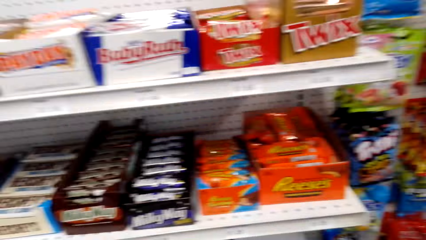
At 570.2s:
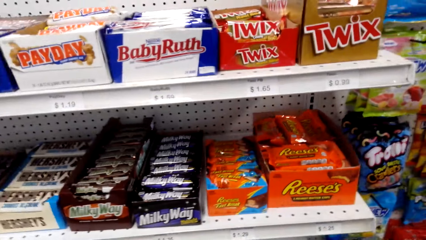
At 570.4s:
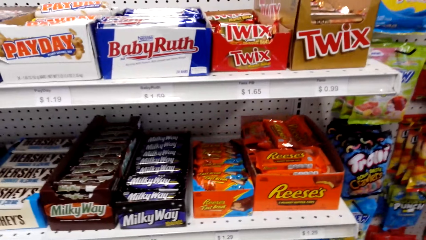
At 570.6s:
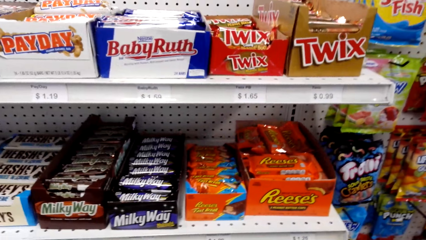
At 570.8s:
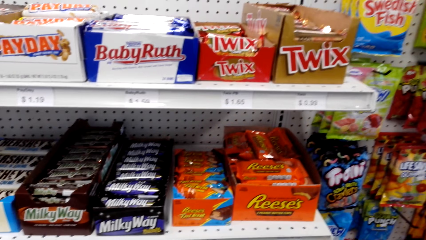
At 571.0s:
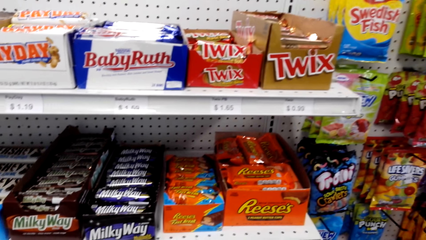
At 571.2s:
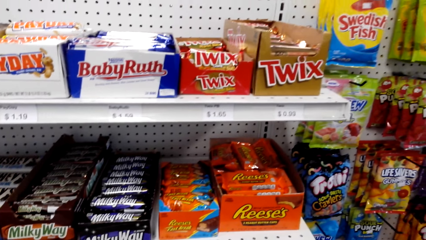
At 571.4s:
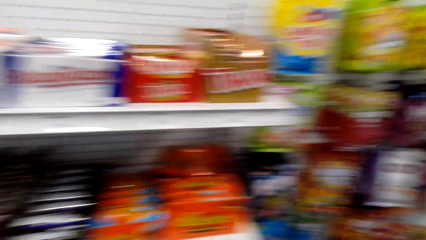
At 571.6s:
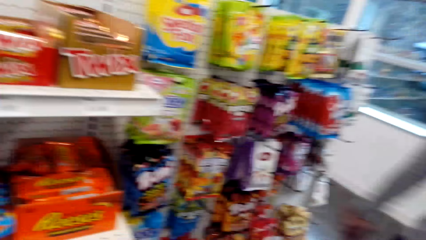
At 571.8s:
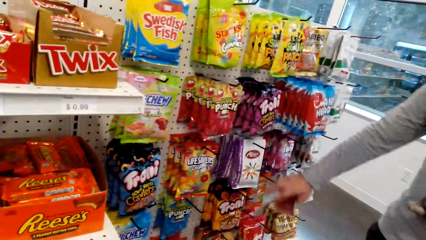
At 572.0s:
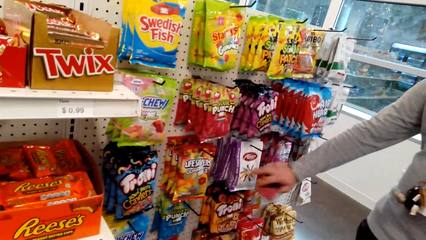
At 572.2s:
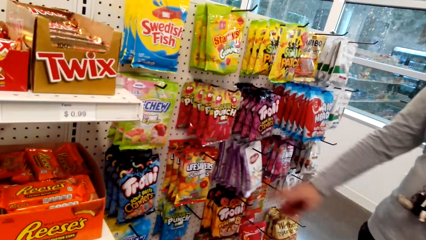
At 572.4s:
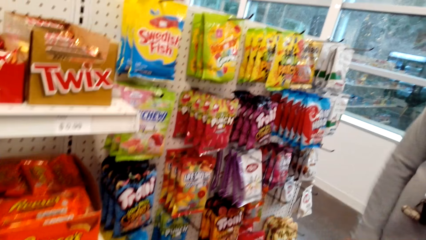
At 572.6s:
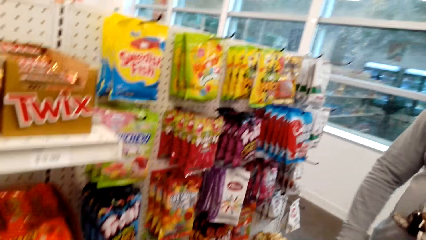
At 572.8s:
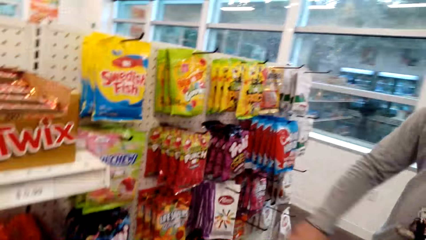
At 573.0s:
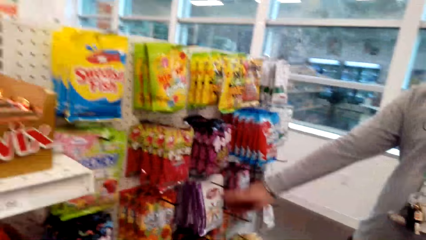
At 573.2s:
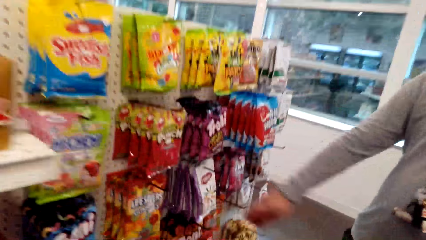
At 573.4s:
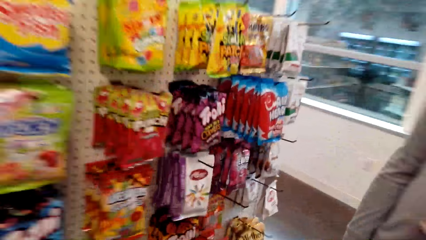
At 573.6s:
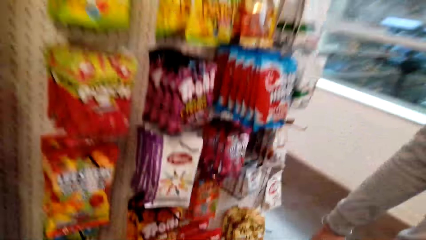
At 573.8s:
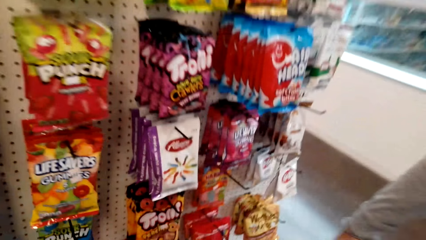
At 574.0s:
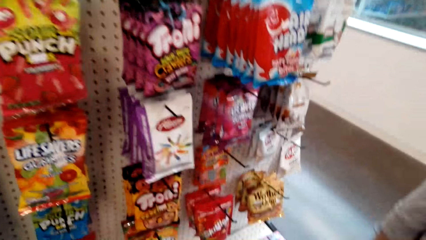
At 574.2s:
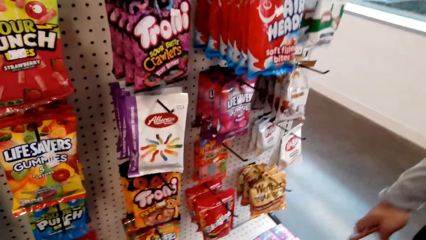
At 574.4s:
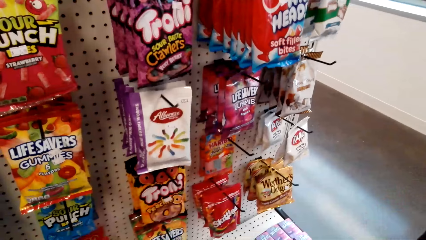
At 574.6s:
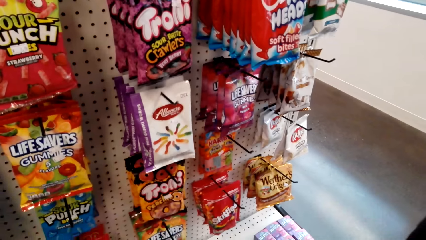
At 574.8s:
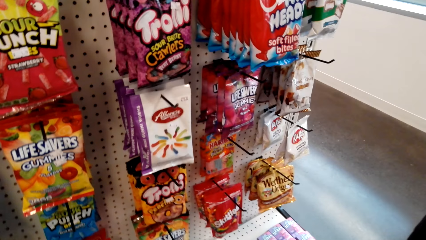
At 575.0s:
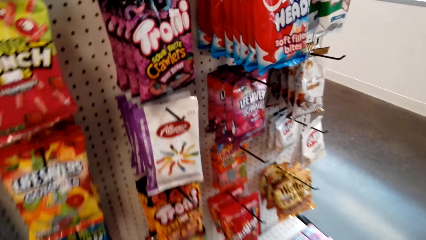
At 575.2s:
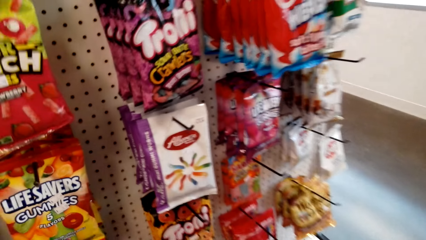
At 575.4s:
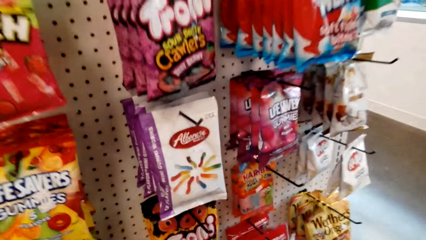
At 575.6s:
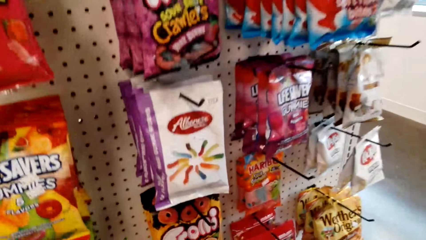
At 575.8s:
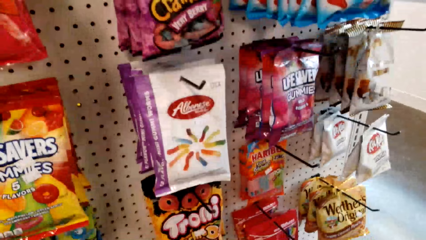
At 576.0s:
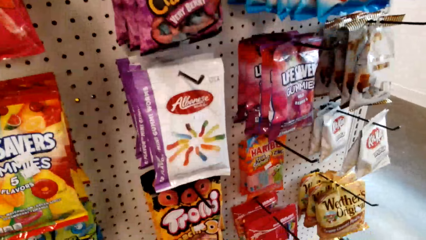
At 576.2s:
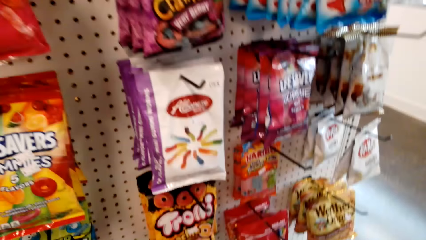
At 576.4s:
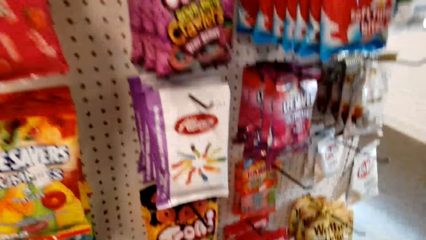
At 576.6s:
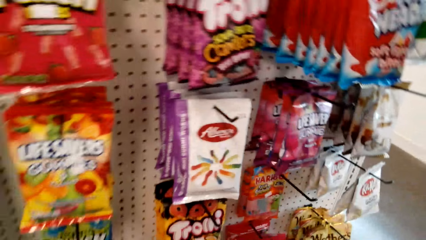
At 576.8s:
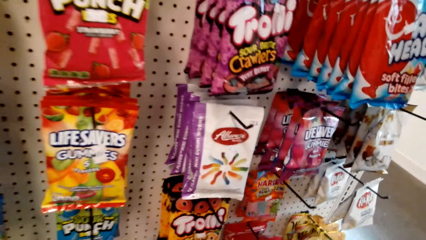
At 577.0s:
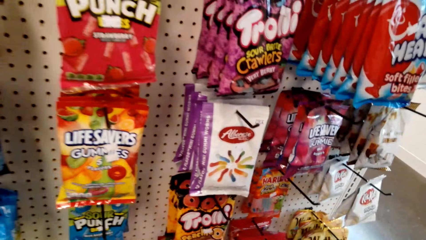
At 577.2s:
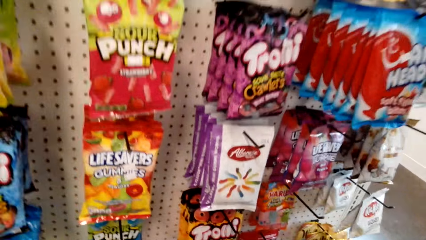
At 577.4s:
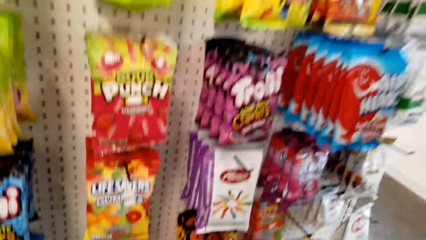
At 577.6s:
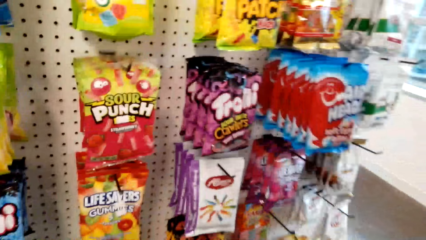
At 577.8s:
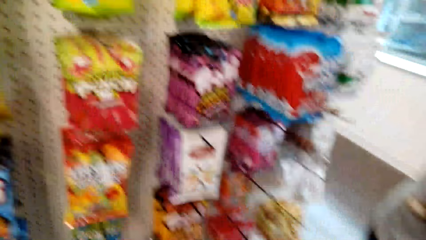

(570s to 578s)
A person touches the packet of sweets on the shelf.

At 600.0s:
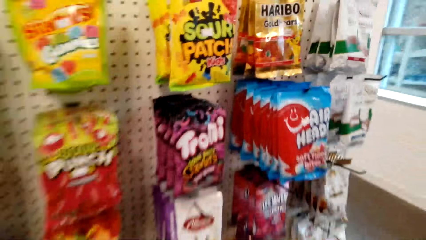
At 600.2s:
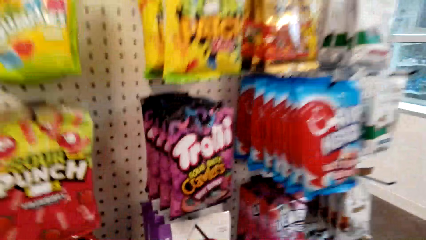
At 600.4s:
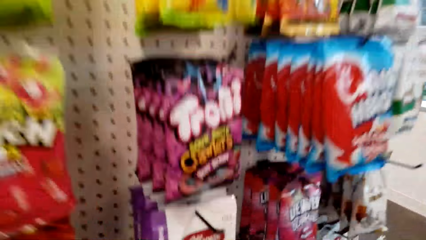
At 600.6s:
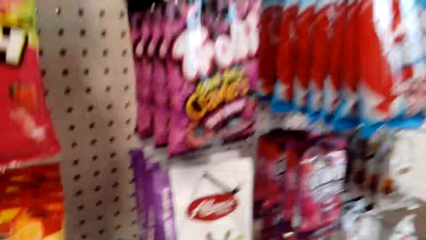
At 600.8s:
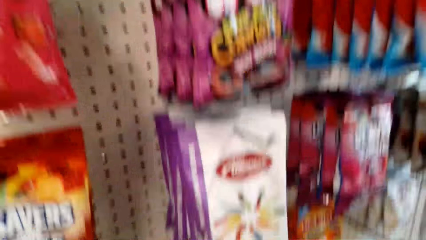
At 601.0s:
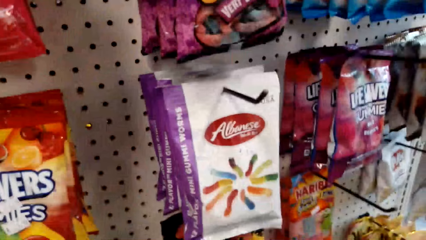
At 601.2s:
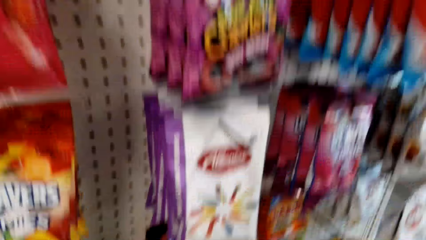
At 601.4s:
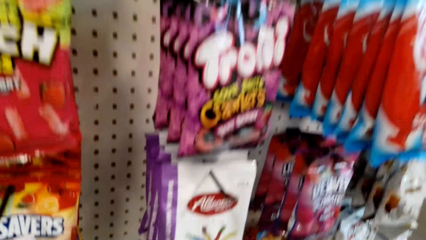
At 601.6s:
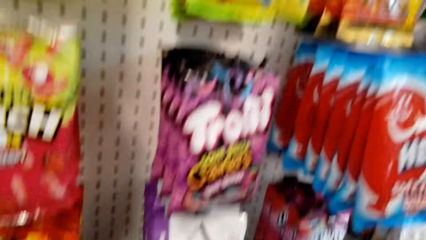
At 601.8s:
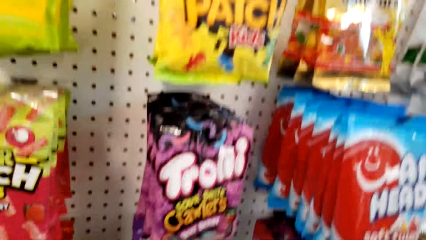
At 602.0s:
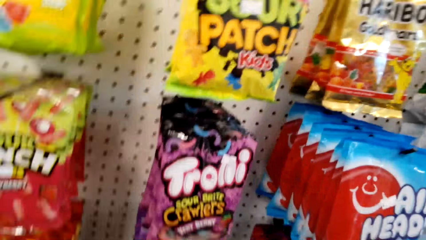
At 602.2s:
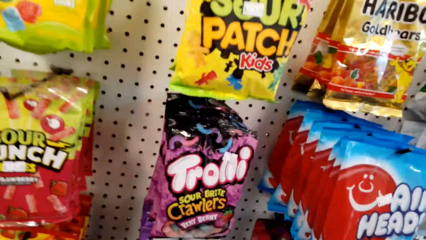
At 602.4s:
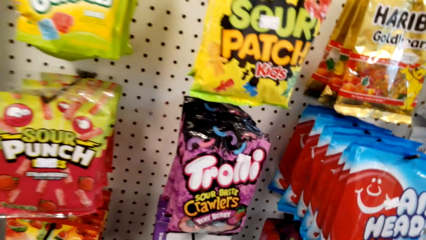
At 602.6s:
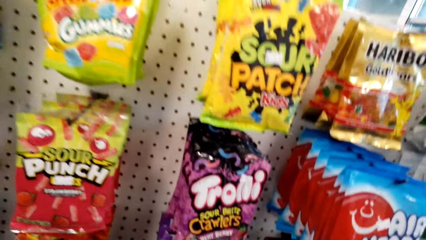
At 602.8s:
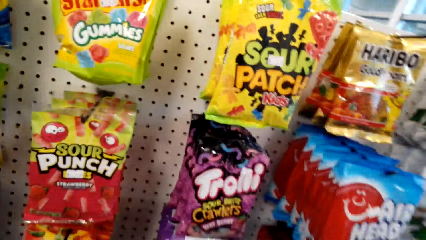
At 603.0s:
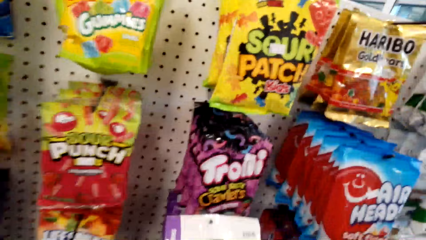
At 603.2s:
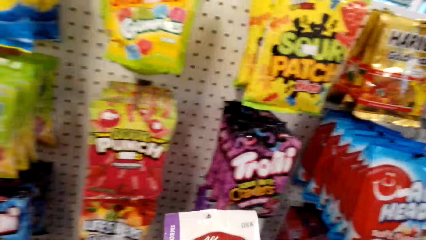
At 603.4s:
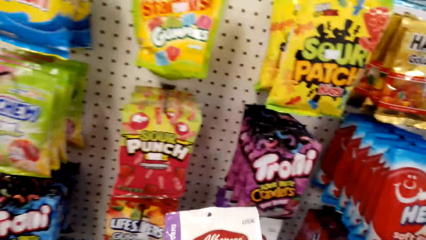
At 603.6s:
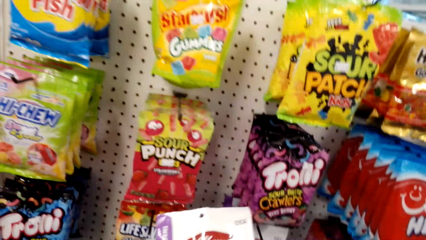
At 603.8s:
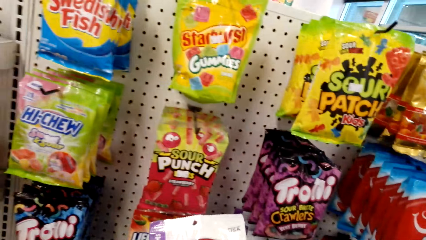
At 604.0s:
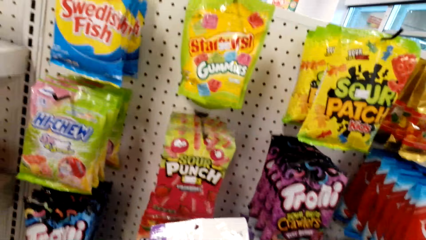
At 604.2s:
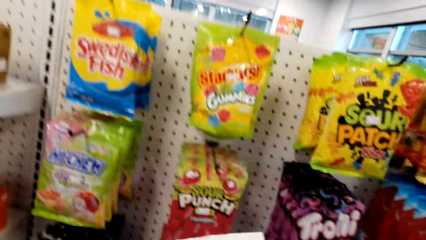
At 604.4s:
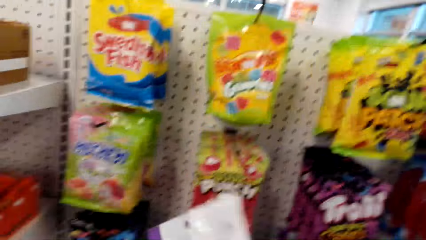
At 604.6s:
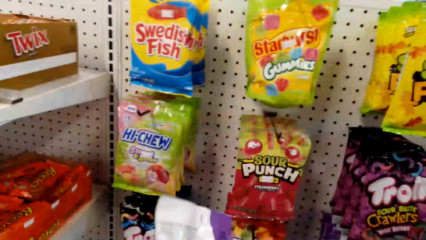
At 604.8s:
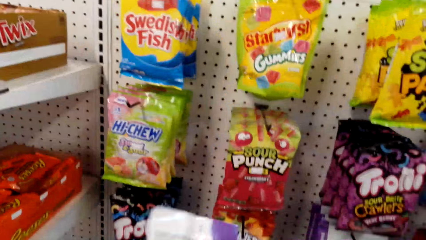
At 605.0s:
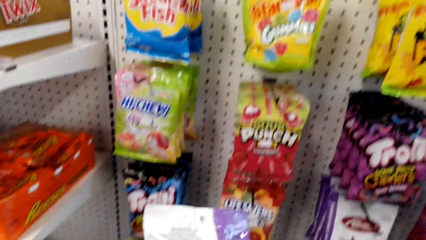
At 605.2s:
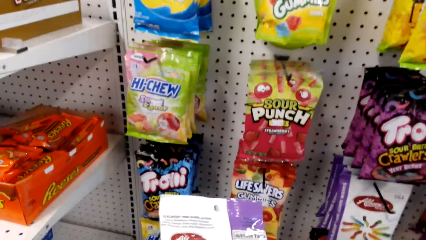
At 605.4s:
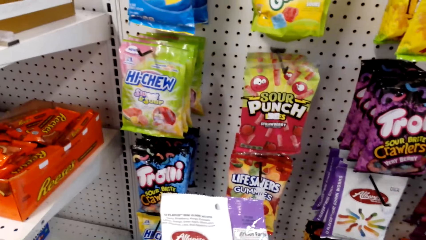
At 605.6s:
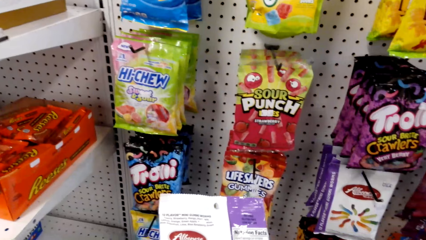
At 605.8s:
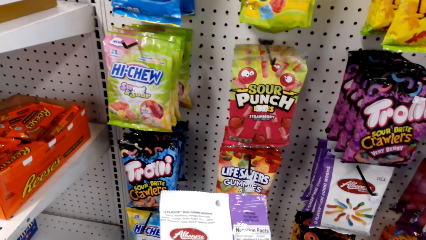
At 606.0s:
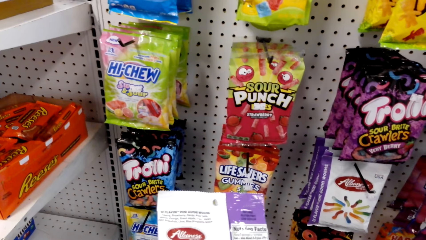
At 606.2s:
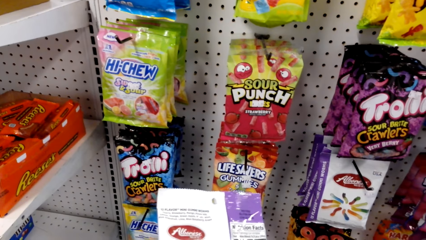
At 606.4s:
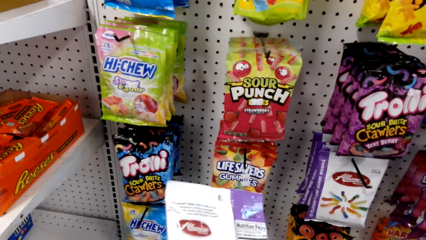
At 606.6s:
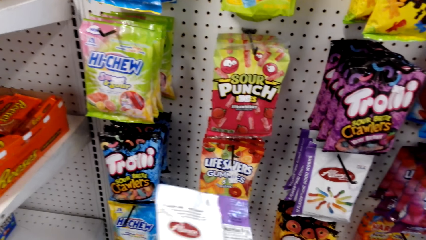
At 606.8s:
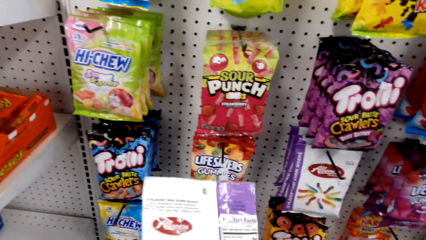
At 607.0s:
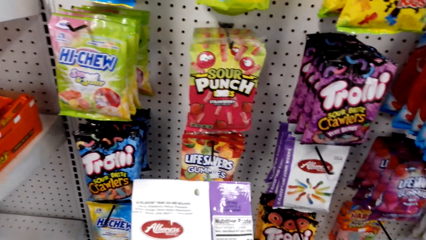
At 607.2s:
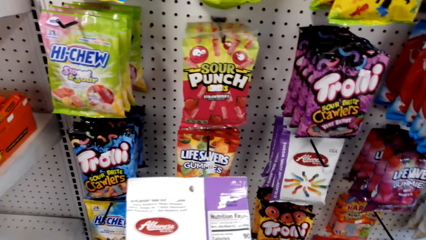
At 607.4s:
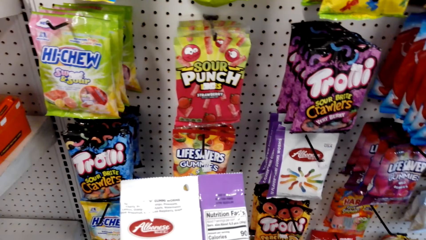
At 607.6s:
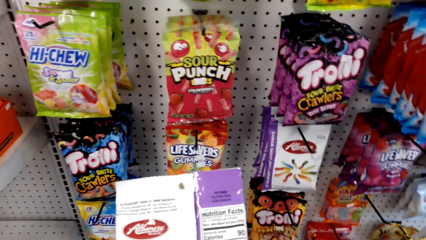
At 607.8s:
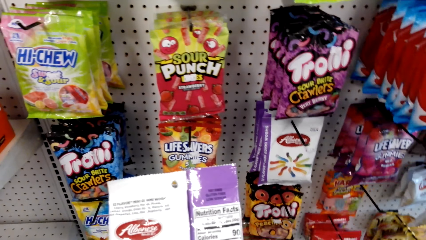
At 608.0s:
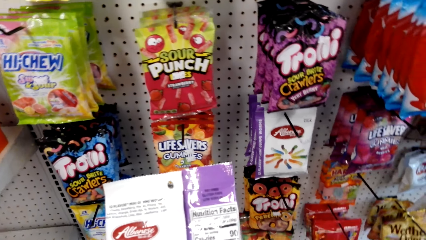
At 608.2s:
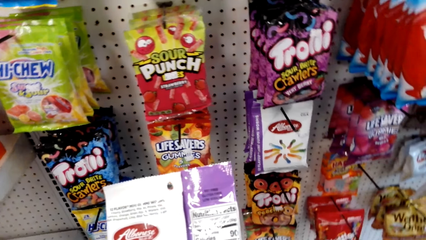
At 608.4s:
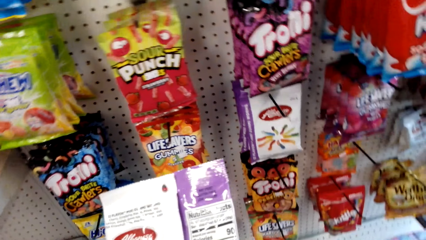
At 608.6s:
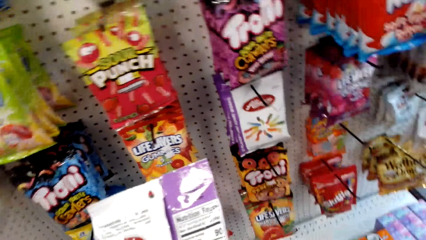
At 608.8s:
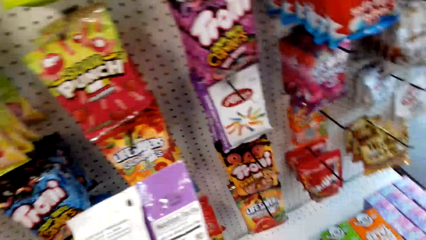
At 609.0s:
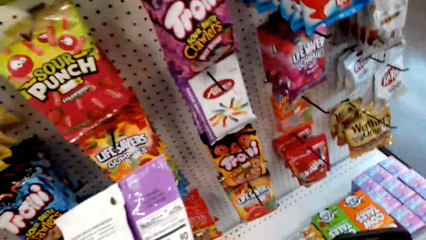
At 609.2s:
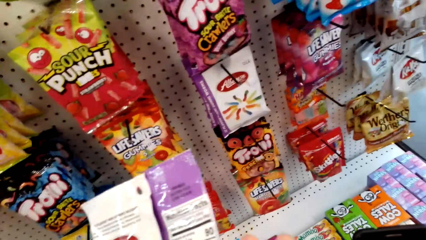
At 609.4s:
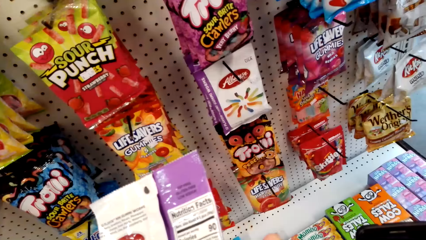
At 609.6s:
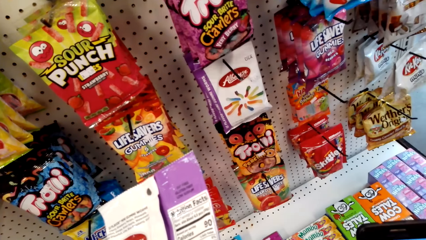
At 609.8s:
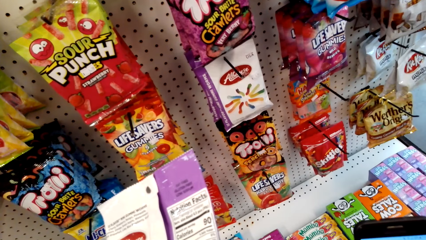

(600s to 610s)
The camera wearer grabs the packet of sweets.
